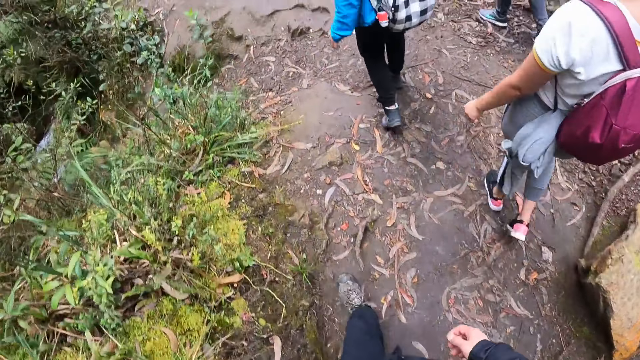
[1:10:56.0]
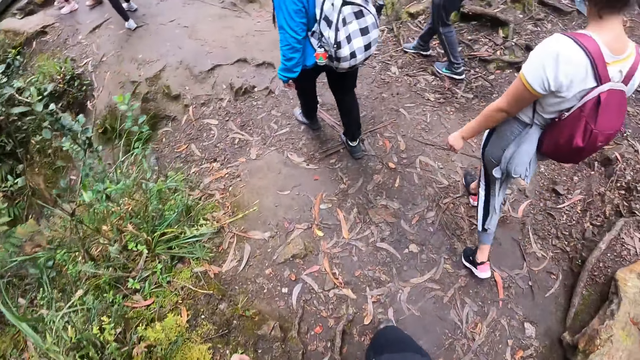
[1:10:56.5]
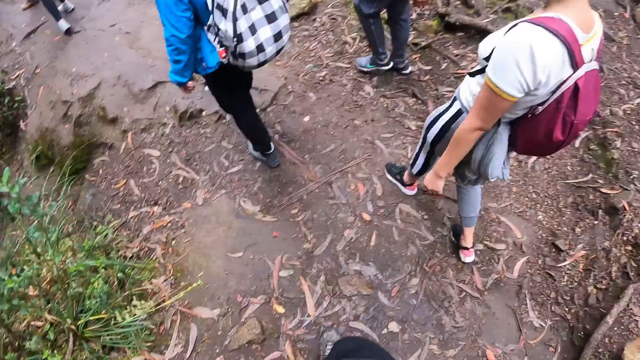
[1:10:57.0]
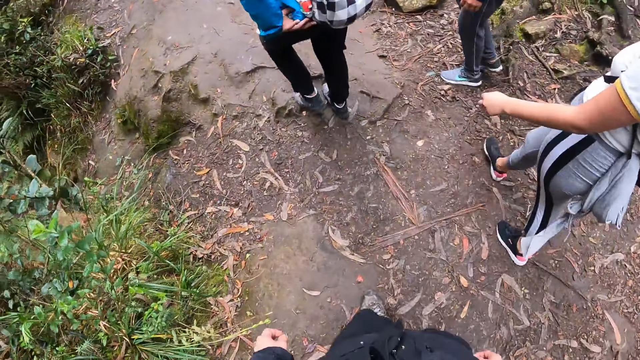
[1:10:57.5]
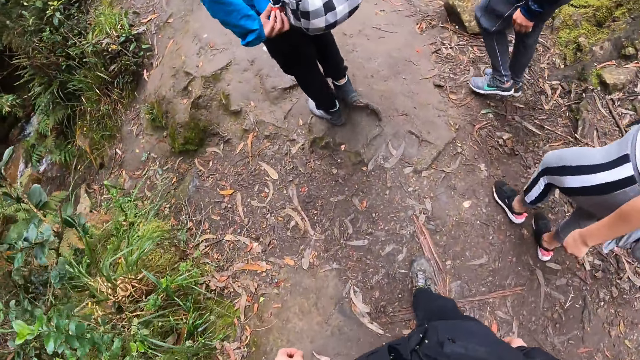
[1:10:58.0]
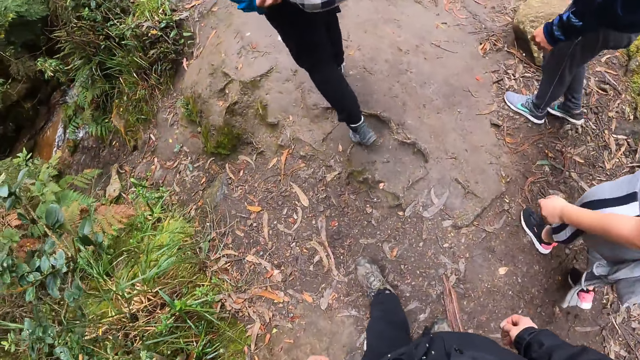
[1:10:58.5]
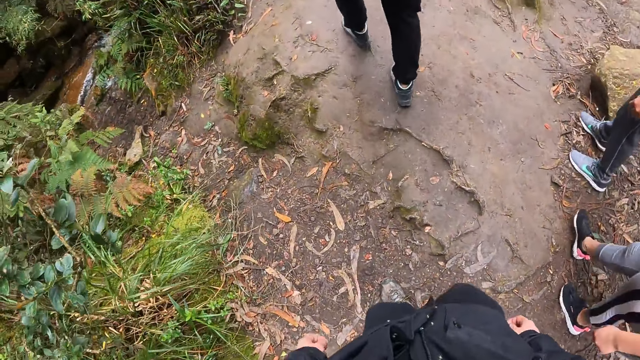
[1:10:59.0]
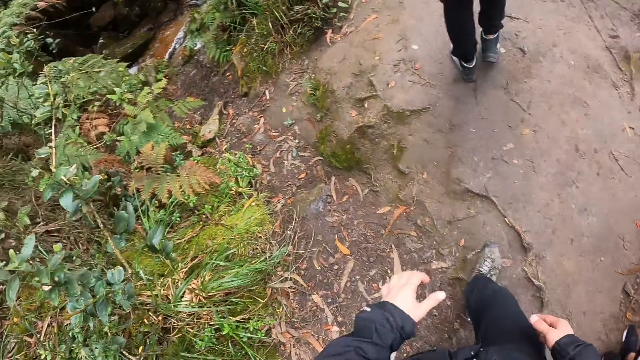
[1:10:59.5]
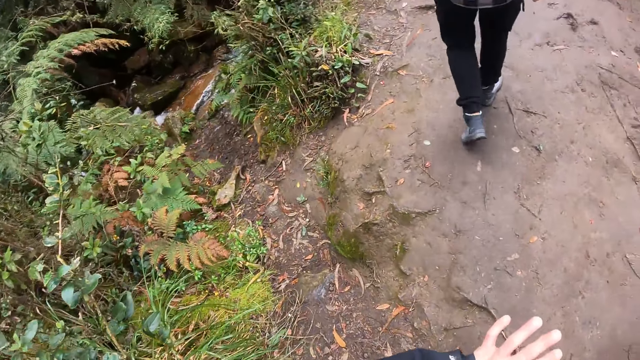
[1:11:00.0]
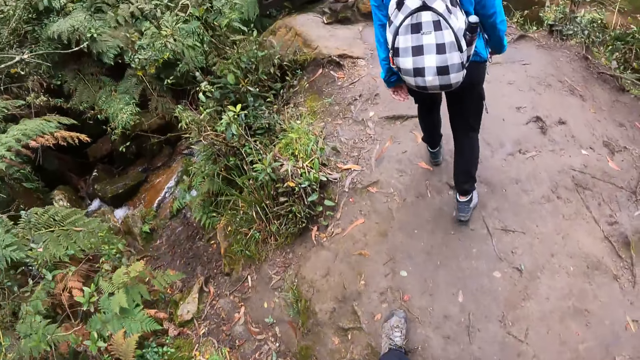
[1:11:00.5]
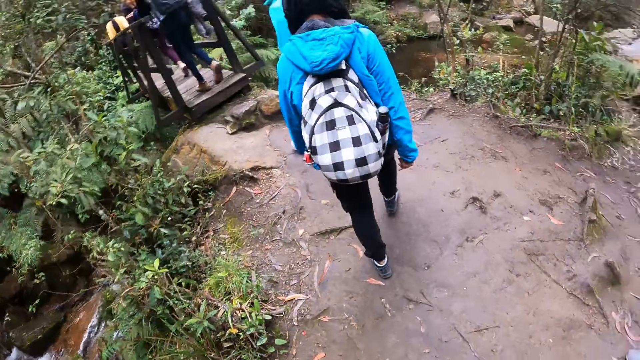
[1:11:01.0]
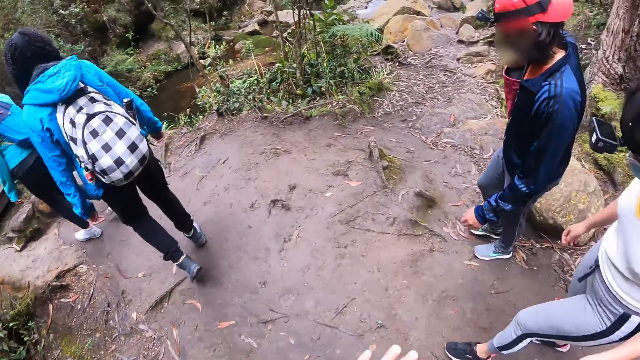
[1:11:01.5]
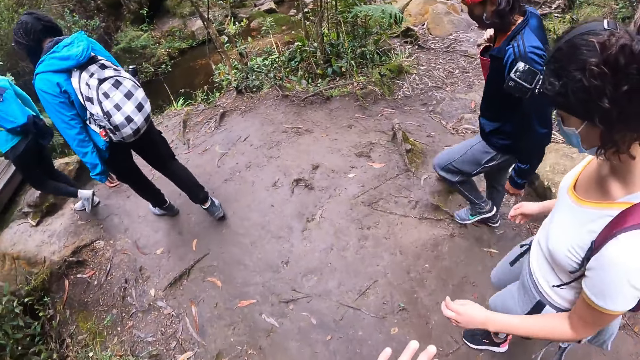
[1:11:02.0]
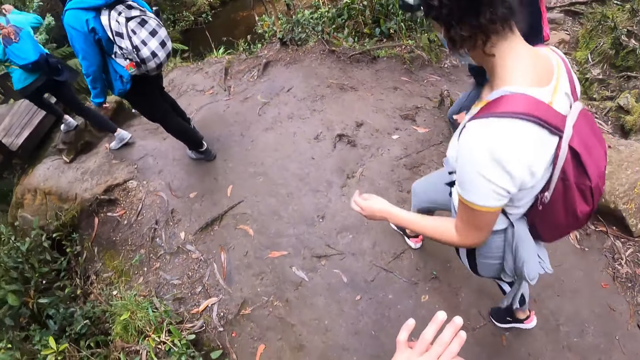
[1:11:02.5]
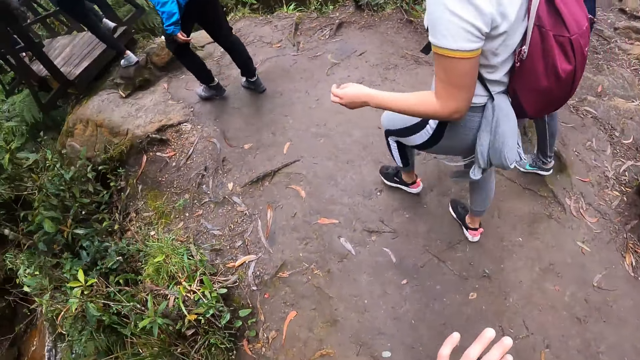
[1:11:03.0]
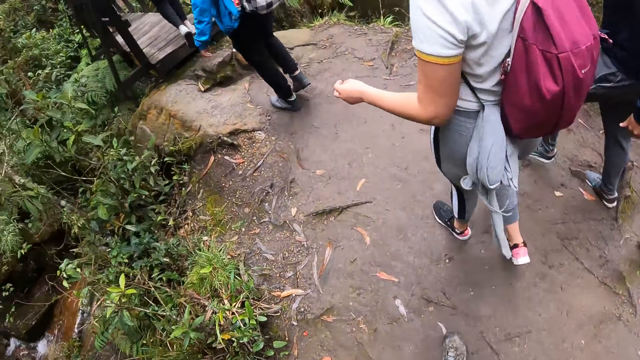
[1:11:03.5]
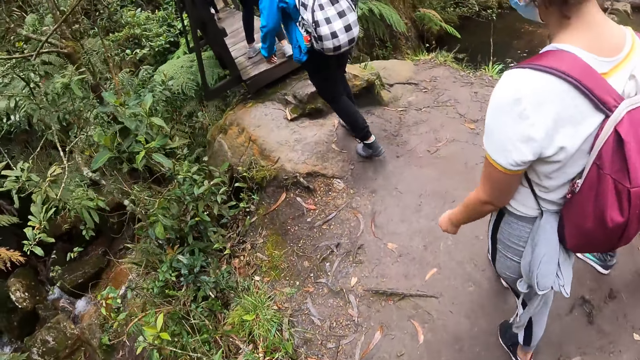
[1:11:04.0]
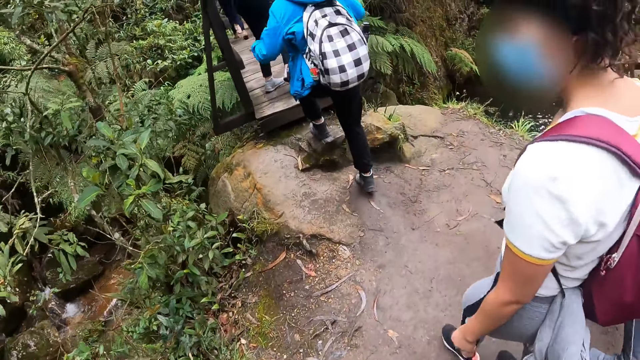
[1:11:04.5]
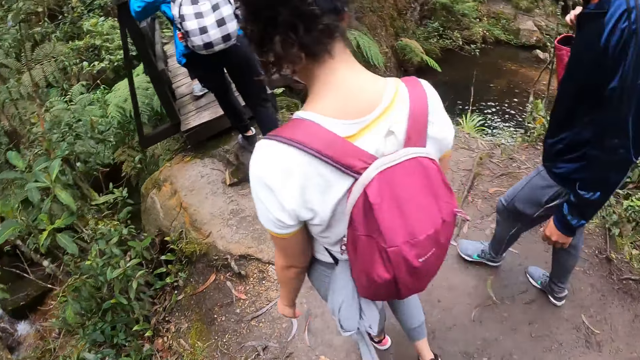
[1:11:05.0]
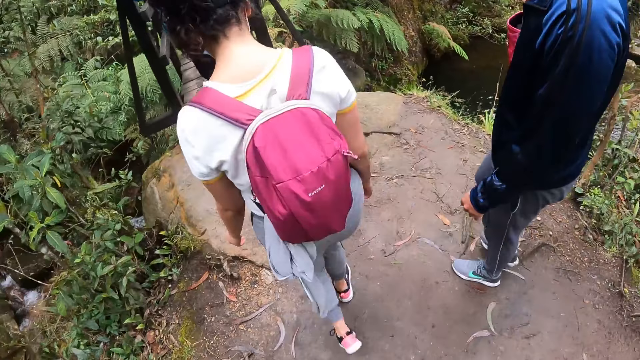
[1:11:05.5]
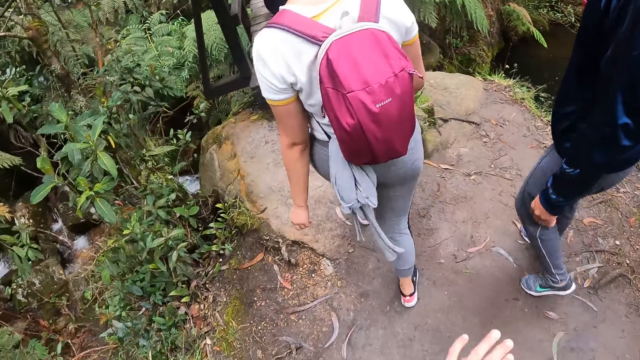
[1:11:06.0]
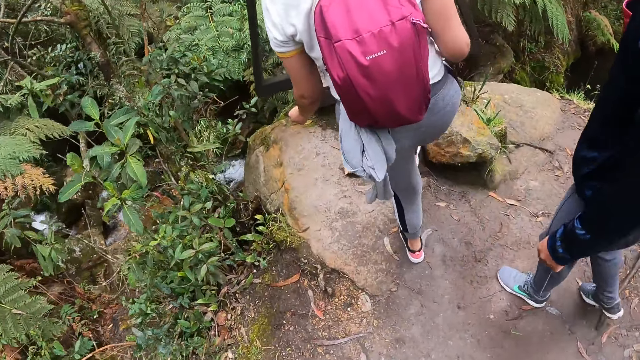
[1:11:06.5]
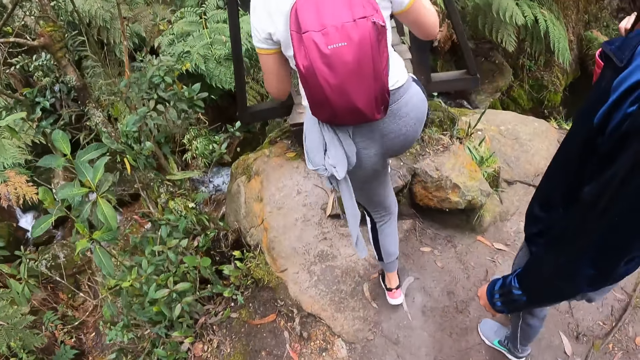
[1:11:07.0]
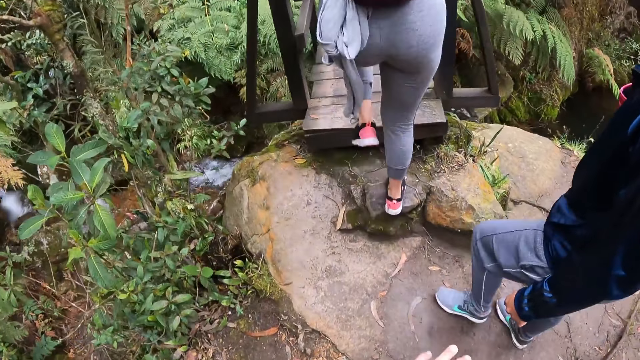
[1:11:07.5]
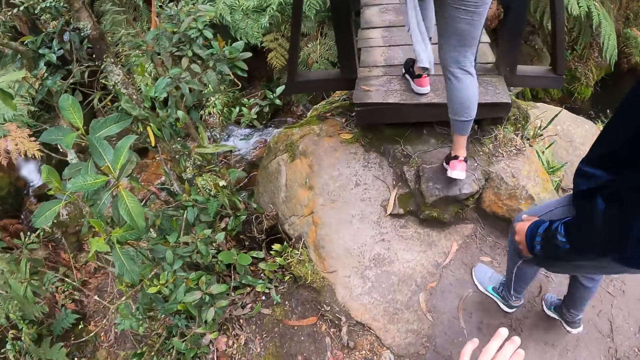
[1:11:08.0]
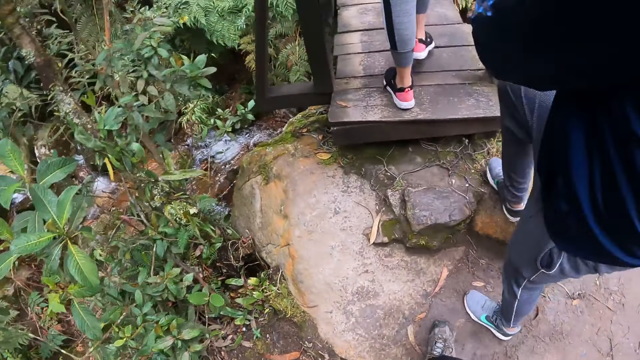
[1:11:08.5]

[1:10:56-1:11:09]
The woman touches the bag on her back with her left hand. The camera wearer touches his hands. Another woman walks across a bridge. She walks across the bridge again. The camera wearer walks across the bridge.

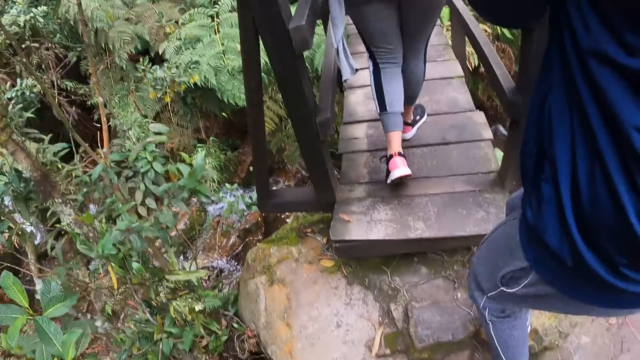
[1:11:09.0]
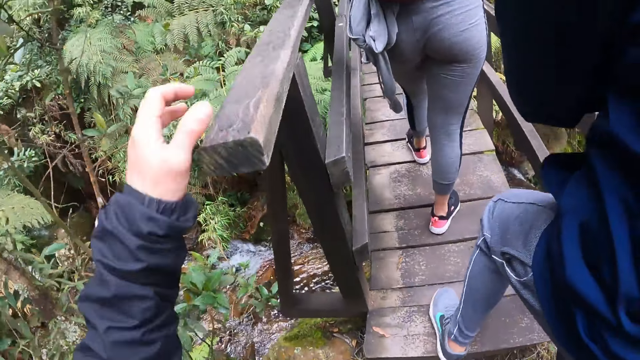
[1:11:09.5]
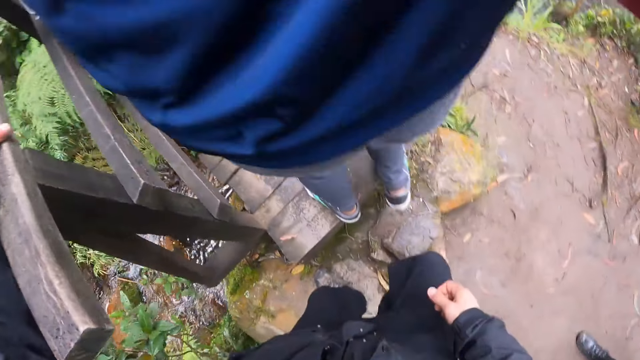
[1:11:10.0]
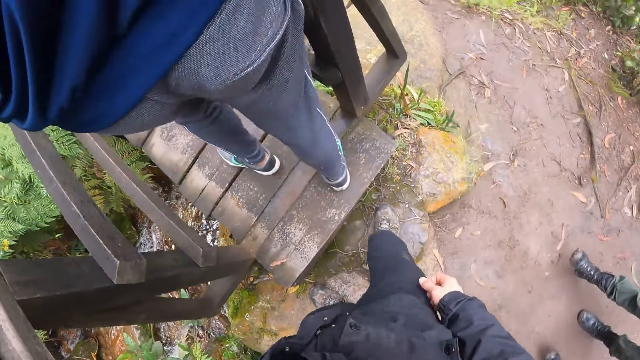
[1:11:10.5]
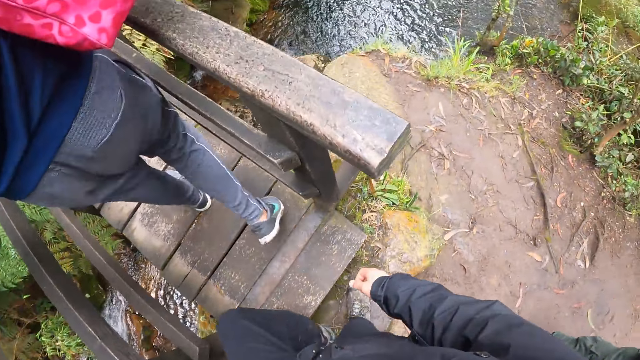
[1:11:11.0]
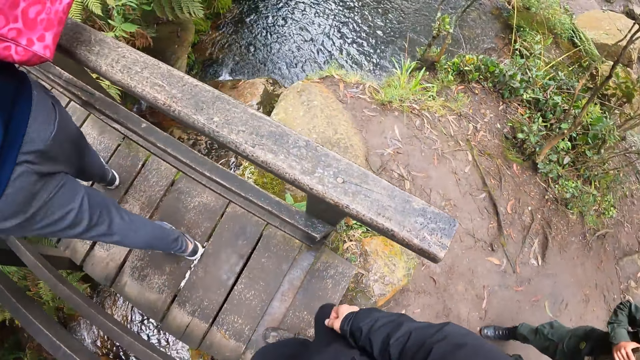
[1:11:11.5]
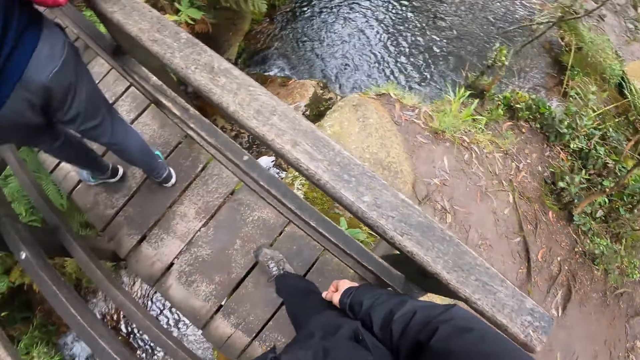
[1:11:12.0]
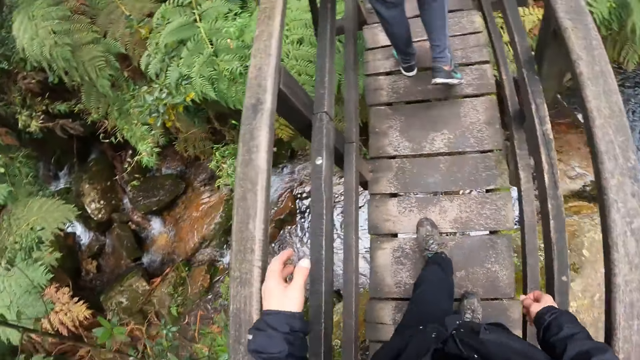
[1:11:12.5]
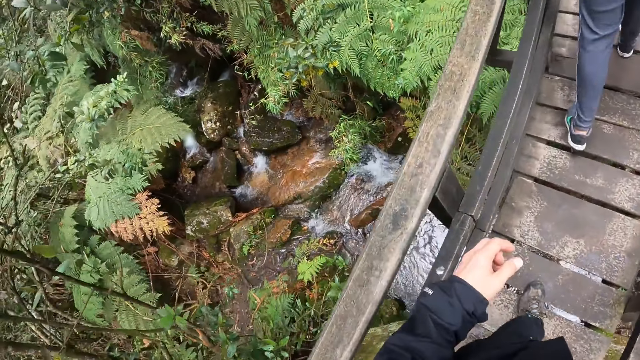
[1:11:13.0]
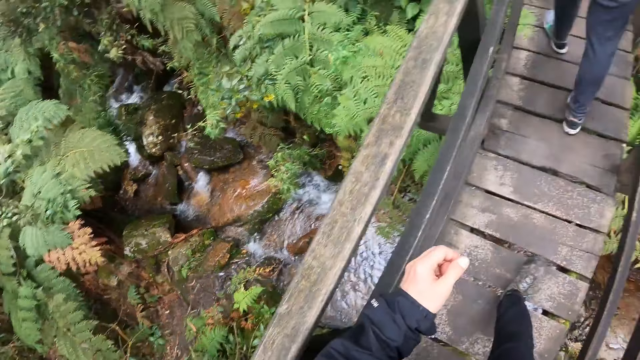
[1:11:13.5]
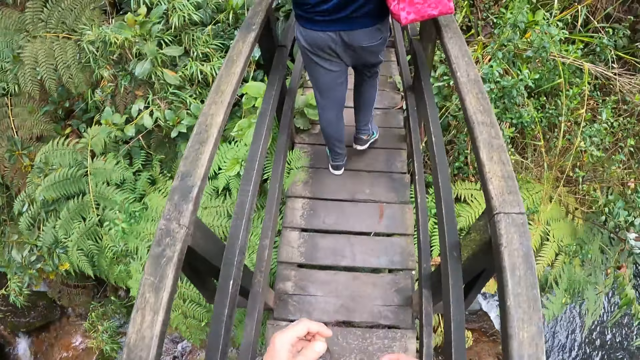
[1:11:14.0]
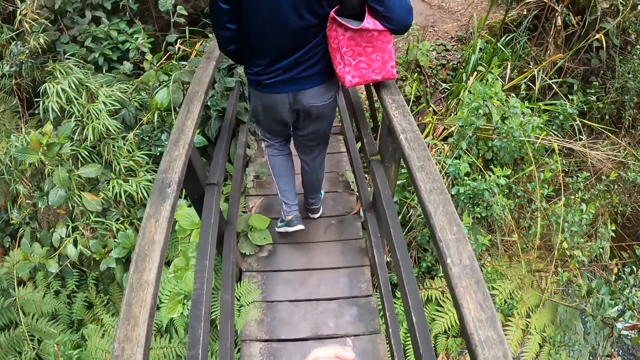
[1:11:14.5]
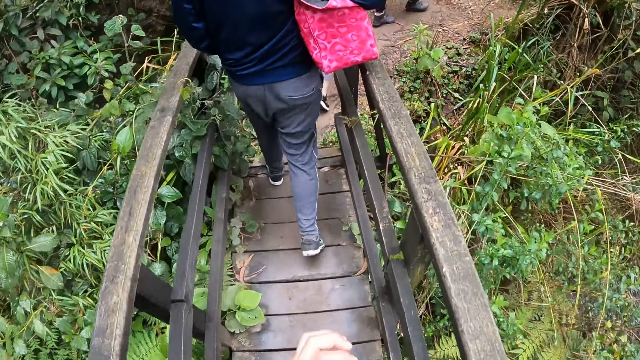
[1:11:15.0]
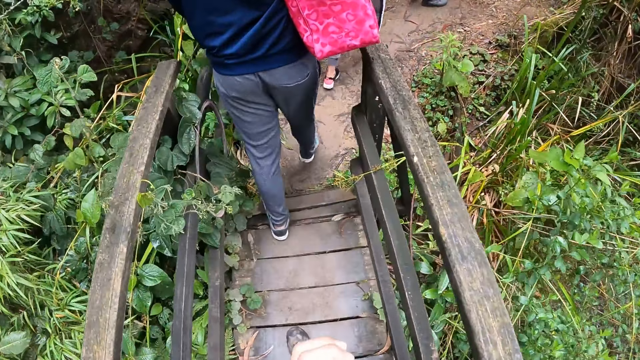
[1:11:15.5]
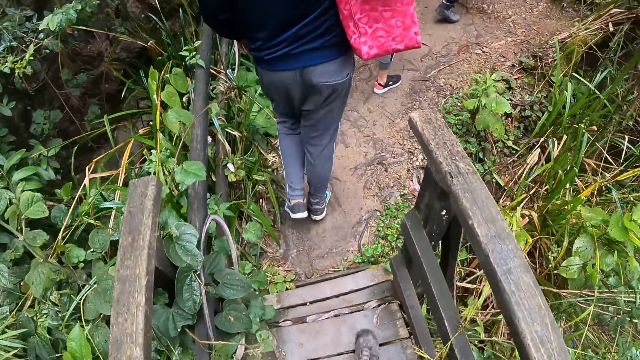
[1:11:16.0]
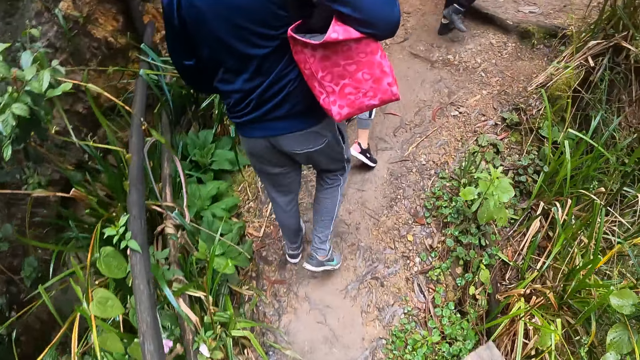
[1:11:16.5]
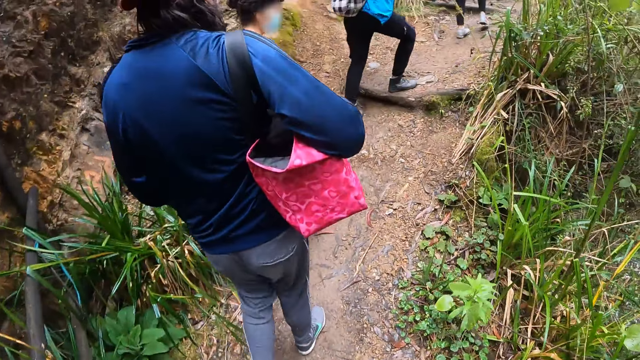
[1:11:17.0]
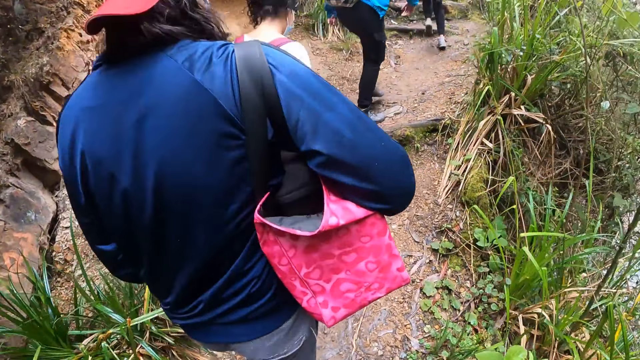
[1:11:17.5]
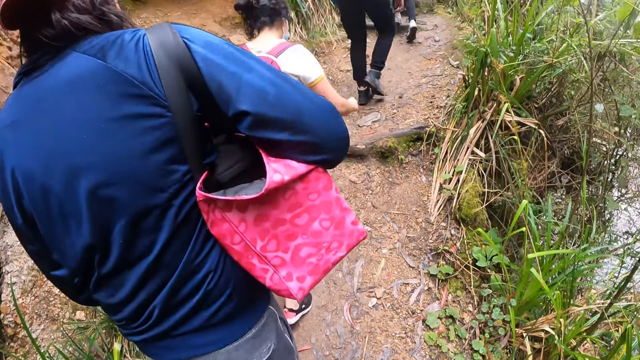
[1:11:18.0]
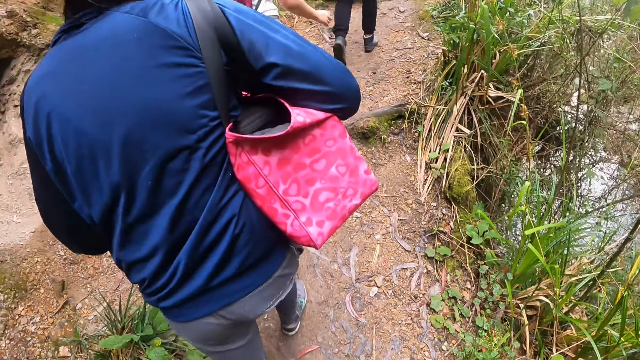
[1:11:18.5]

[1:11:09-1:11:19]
The camera wearer places his hand on the handle of the bridge. He walks across the bridge. He walks.
